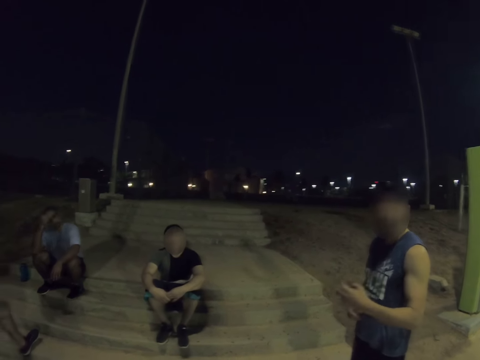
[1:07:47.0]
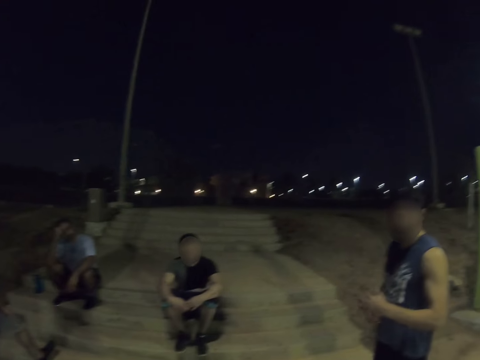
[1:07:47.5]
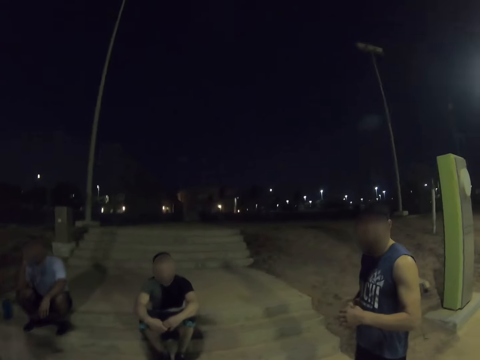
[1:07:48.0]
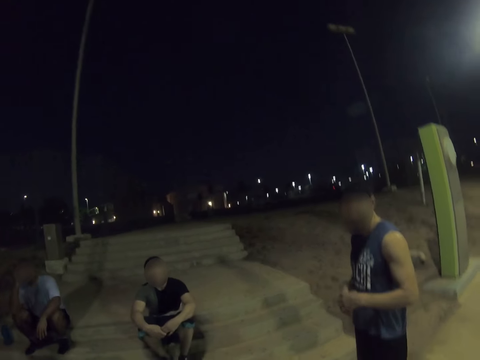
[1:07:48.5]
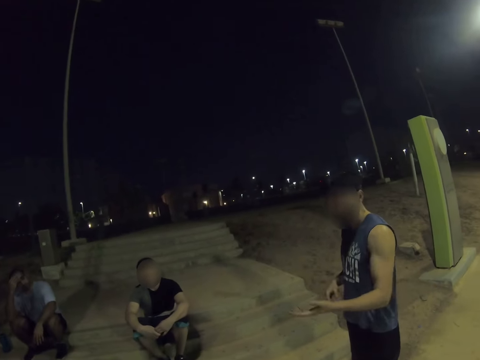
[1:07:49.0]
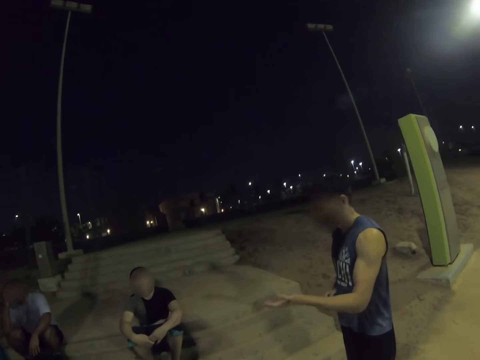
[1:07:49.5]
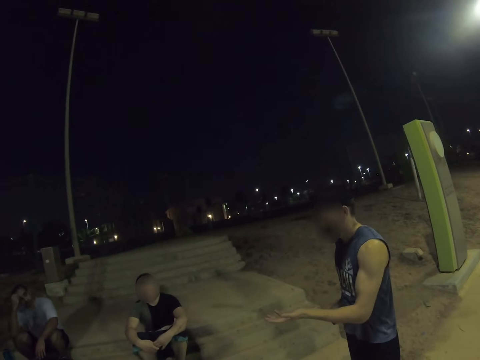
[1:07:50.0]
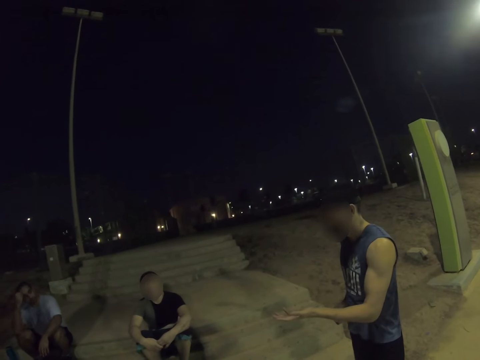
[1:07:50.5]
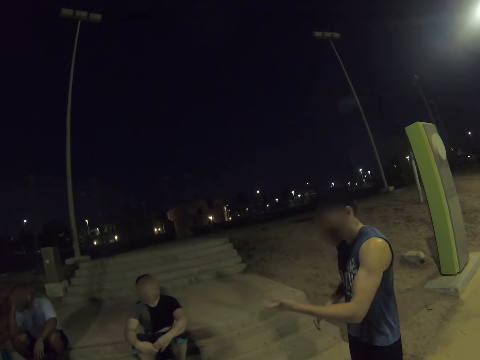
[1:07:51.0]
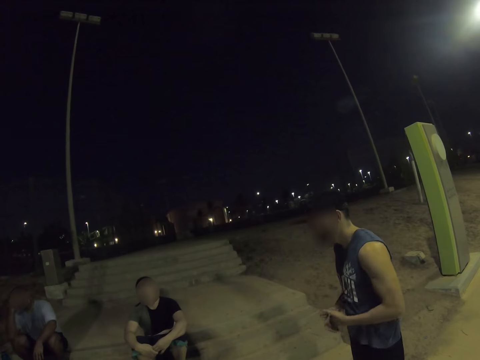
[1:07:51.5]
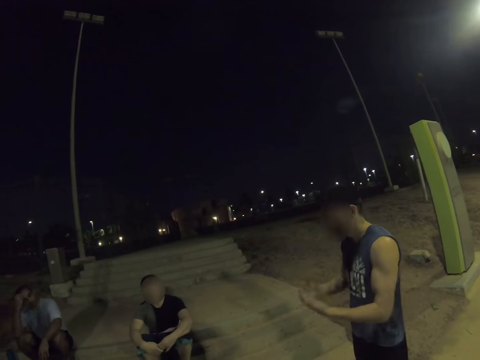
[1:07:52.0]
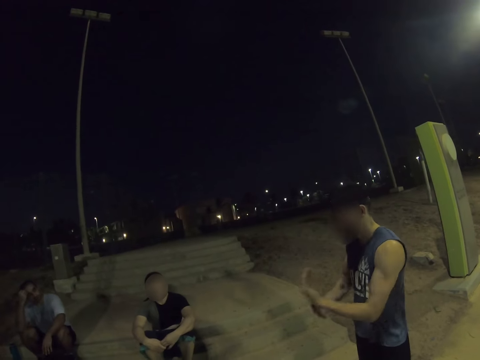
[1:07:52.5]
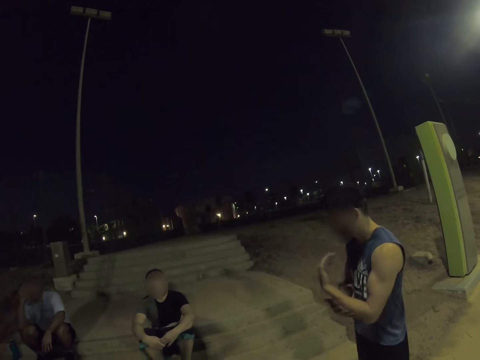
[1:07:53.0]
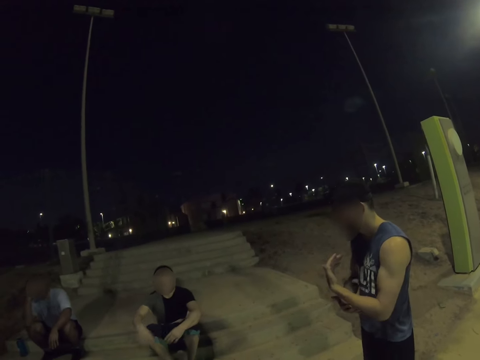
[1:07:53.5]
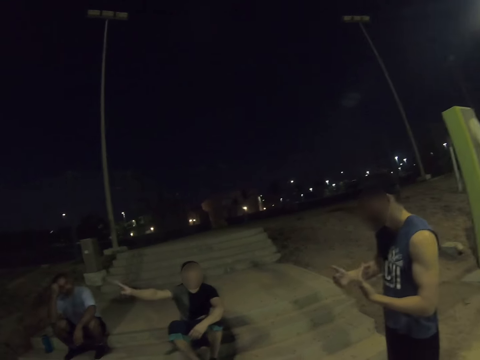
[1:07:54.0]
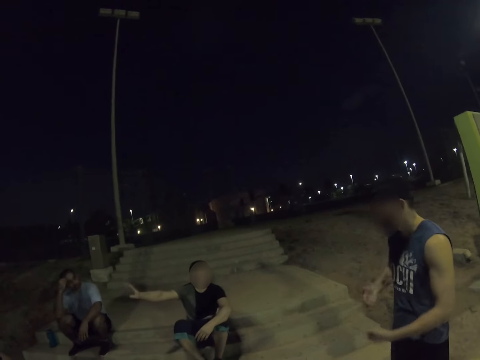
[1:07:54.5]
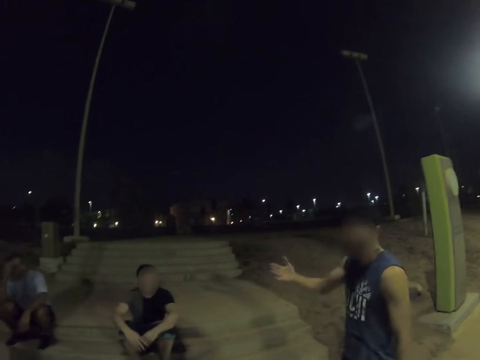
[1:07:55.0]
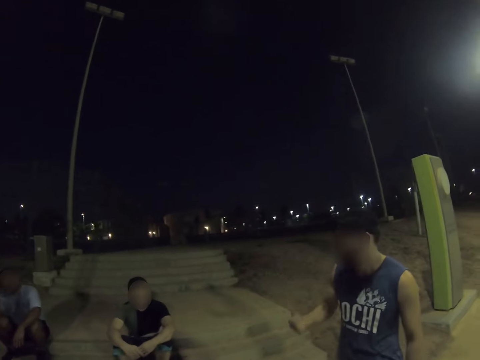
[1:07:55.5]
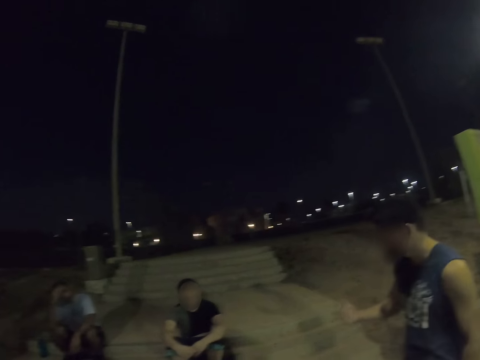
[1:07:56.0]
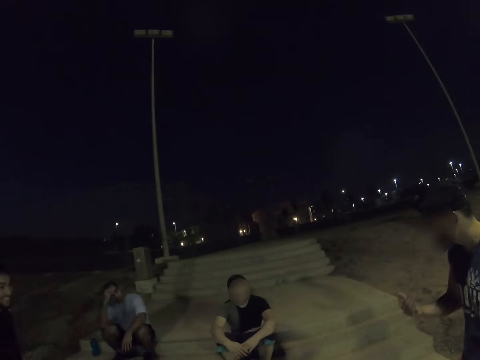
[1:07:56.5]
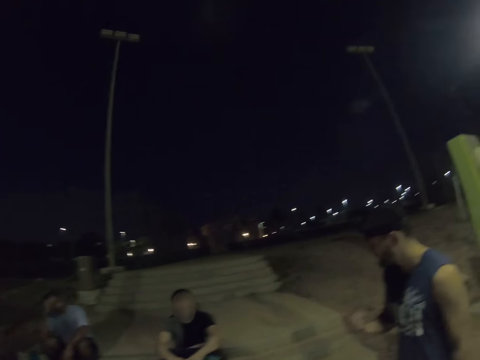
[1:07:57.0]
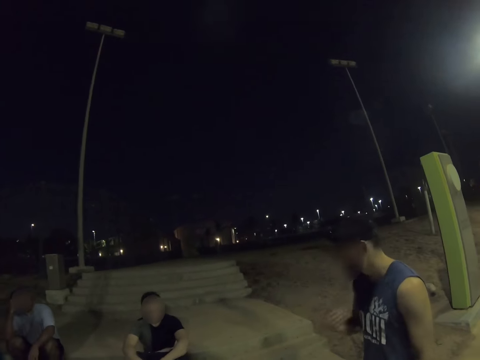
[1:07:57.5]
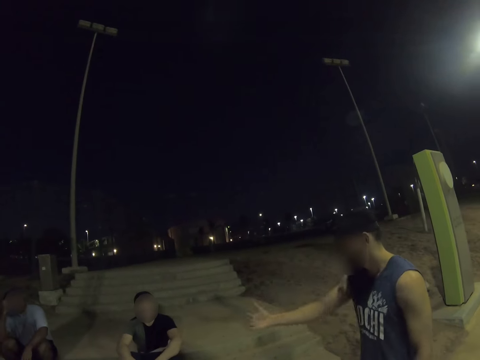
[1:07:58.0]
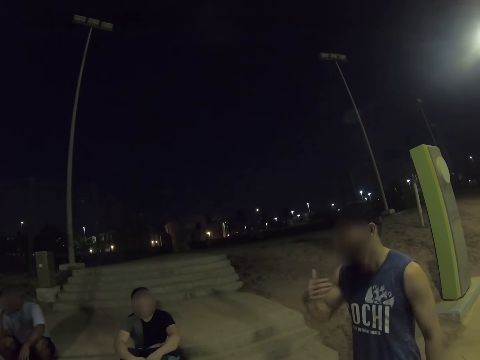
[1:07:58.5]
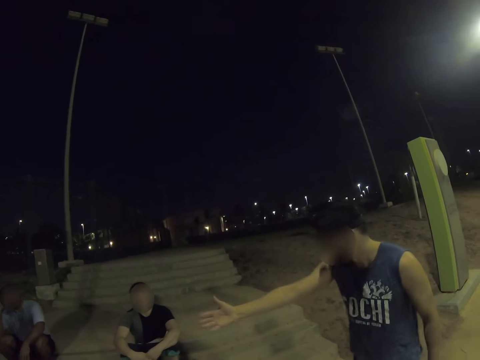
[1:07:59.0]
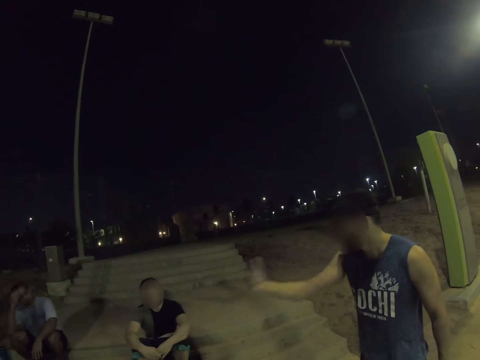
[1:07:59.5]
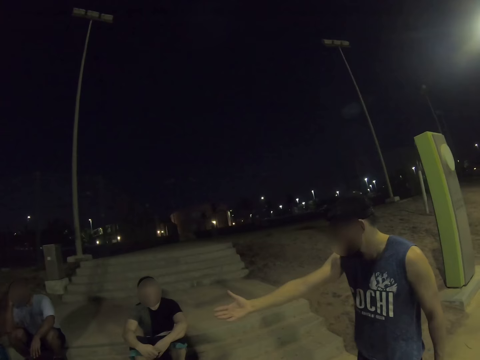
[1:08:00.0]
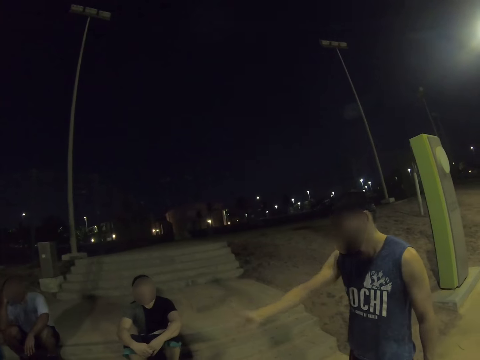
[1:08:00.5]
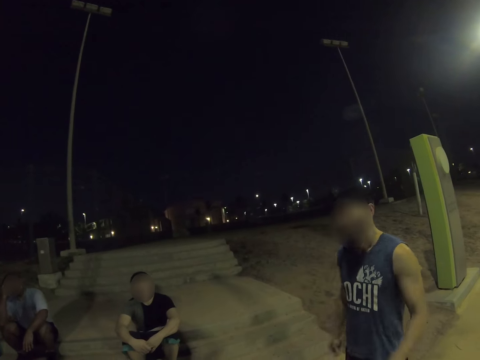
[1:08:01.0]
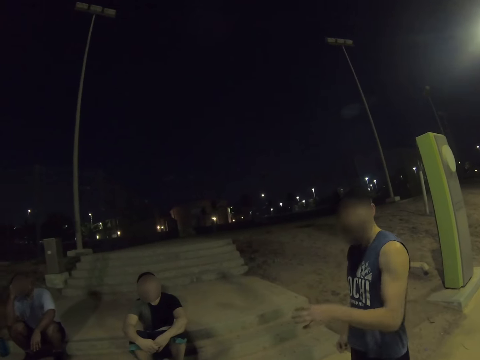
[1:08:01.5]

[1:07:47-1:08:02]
A person moves his hands side to side. A man gestures and converses. Another man converses with the first man, two other people and the camera wearer.

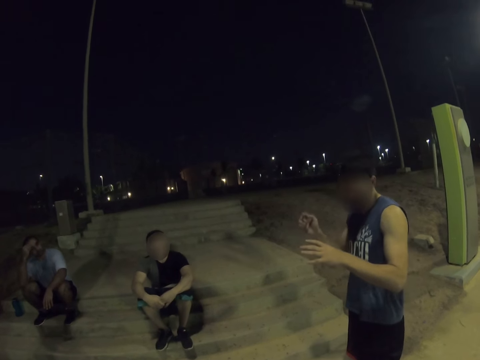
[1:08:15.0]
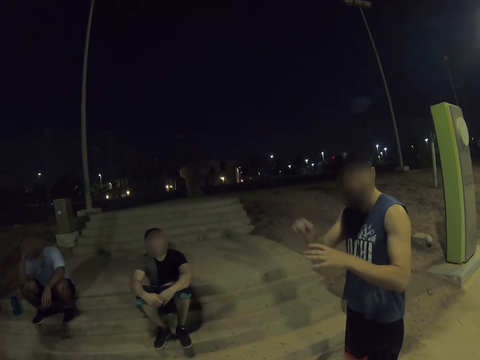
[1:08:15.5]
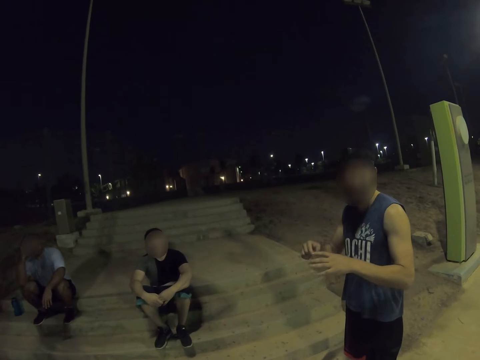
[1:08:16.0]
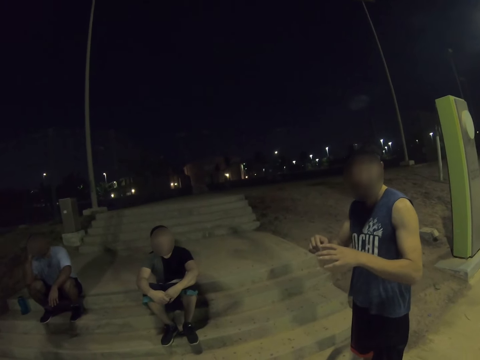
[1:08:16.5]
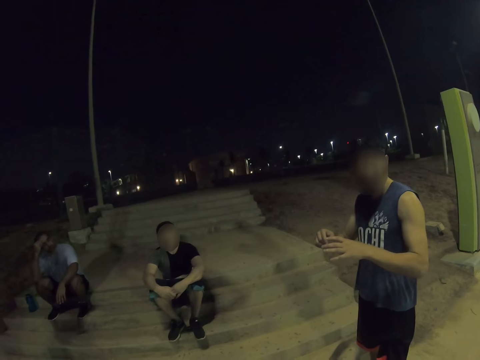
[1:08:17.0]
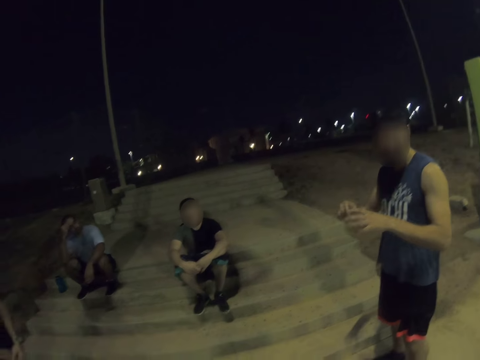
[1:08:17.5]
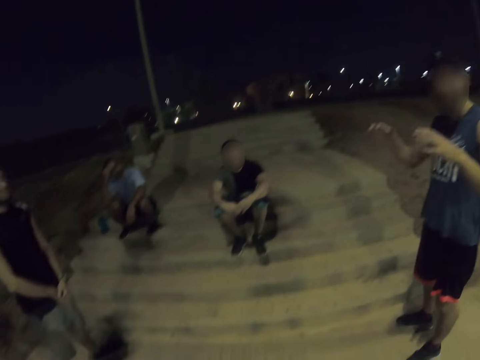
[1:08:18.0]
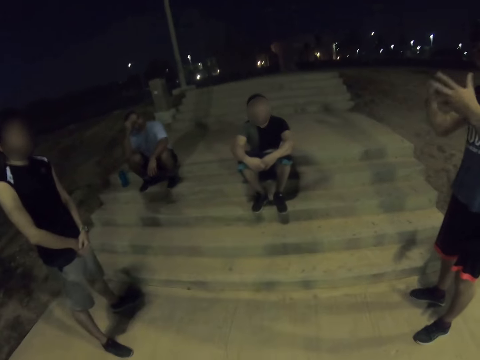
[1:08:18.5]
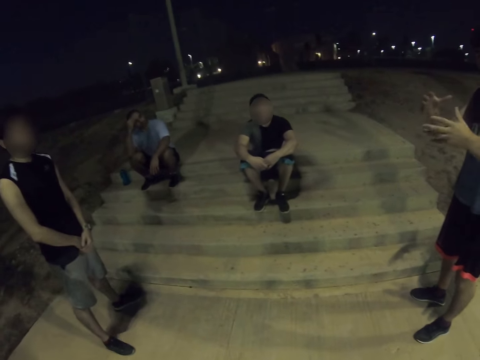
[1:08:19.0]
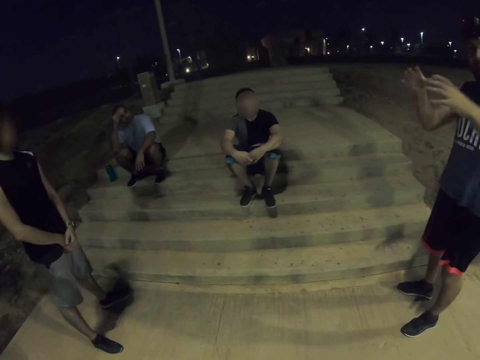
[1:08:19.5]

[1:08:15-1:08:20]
A person talks to three people and the camera wearer.

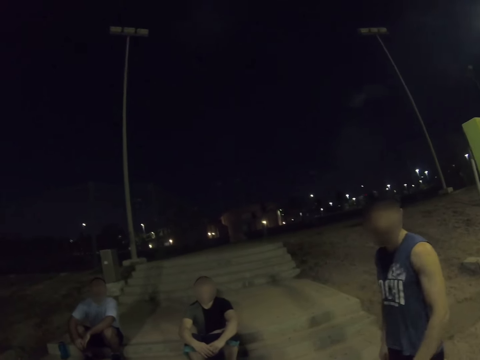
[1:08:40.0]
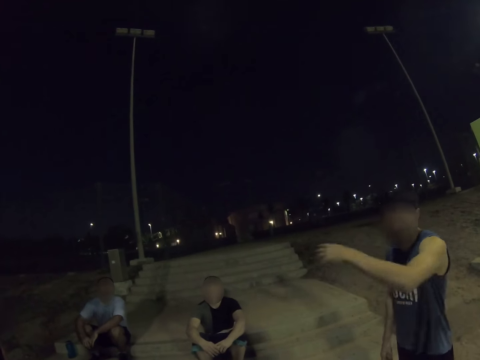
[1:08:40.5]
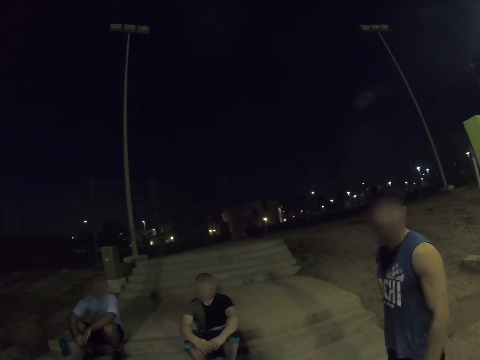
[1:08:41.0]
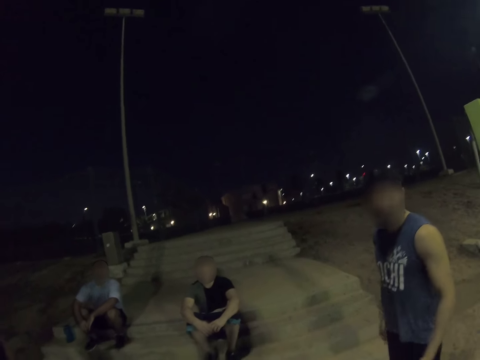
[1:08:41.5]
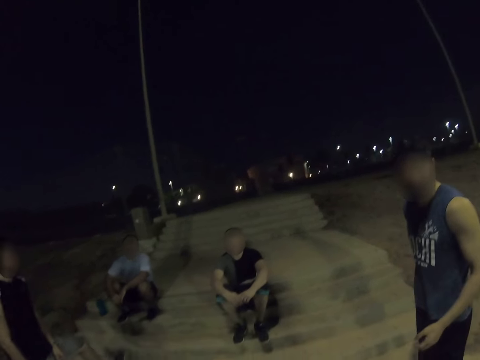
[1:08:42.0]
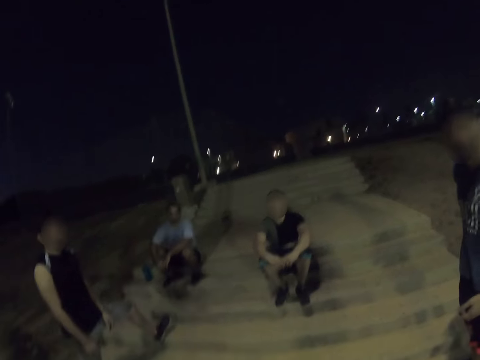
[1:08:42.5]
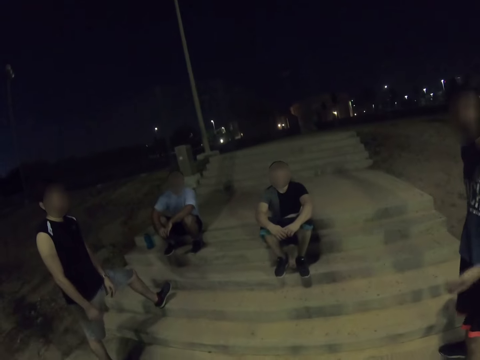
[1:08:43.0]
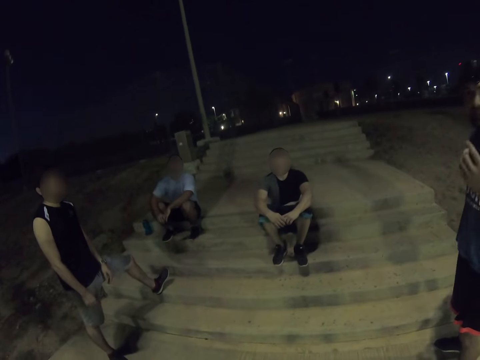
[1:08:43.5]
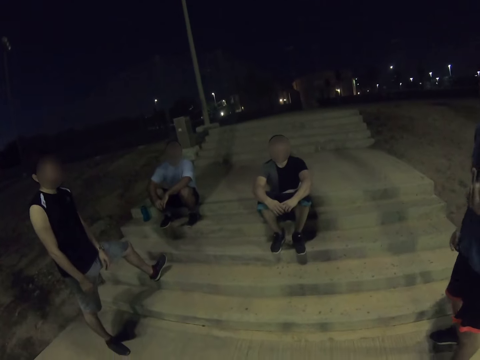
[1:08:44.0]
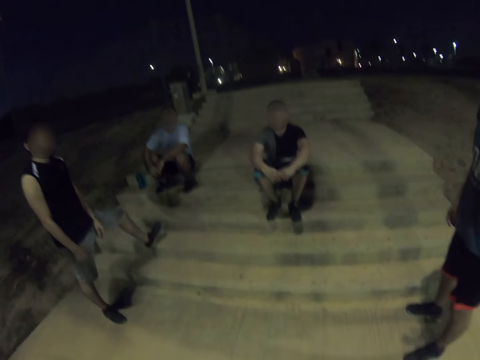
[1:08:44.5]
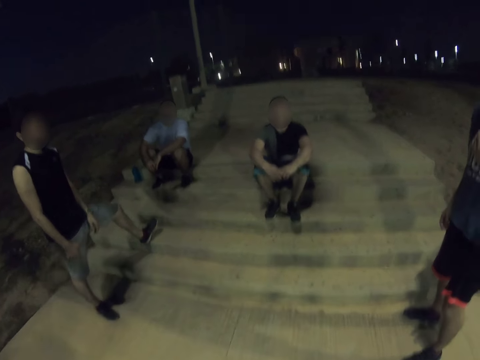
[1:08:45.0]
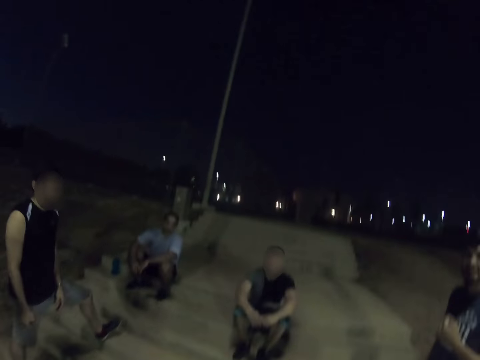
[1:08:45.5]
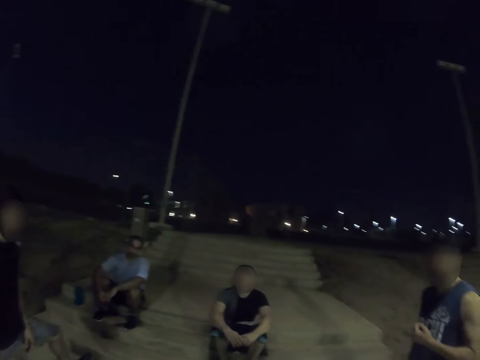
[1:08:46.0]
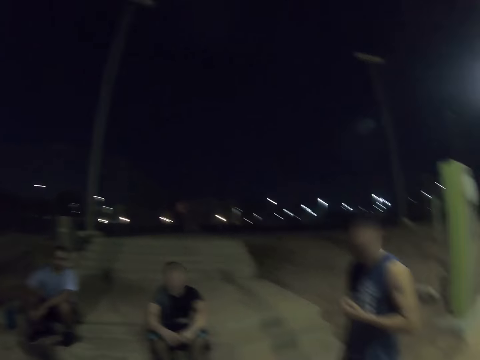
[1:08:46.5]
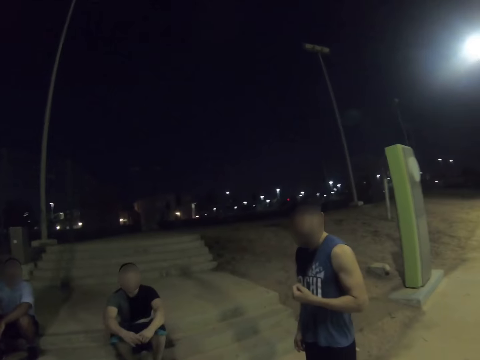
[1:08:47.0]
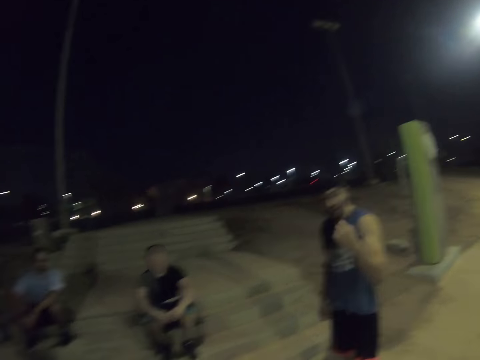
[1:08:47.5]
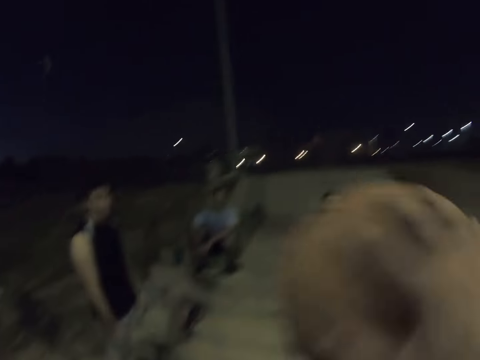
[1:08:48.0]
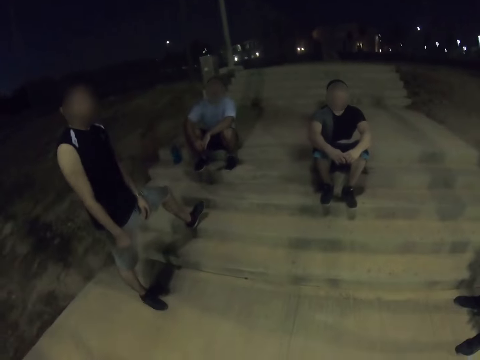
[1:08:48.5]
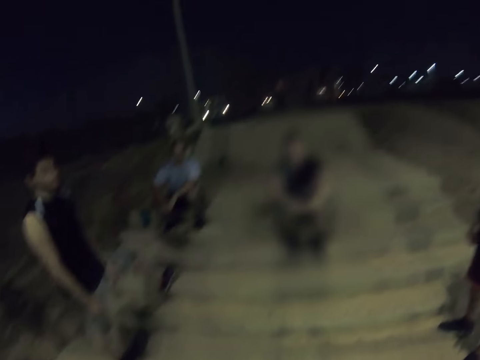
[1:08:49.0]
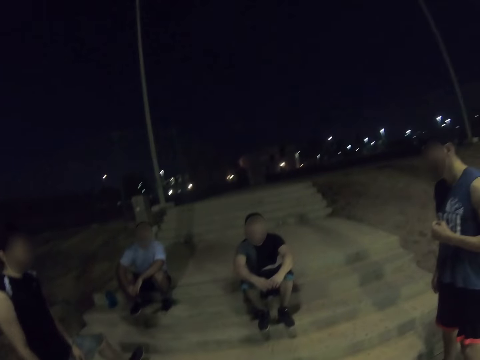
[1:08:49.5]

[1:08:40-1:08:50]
A person moves his hands side to side. The camera wearer throws the ball on the ground. He spins the ball on his hands.
